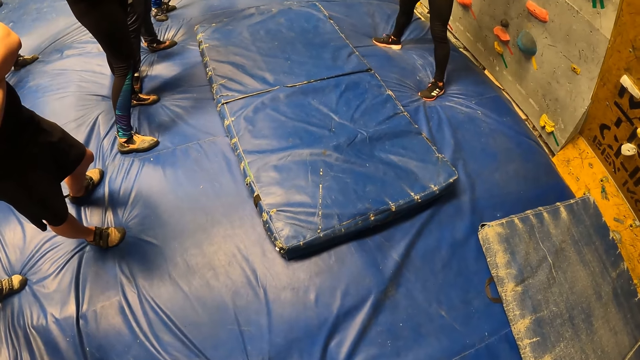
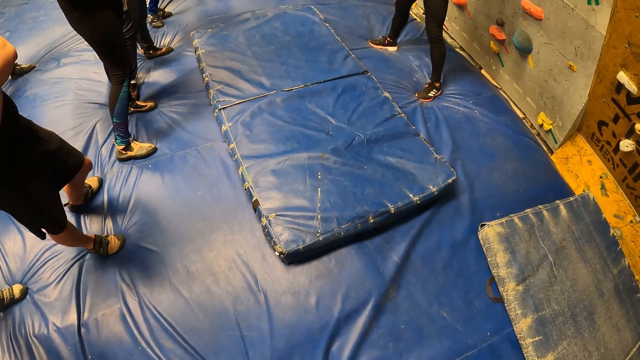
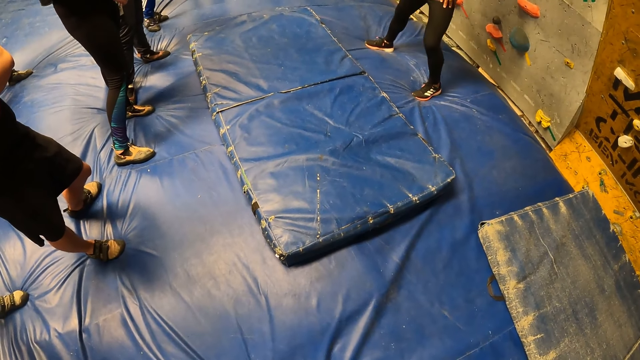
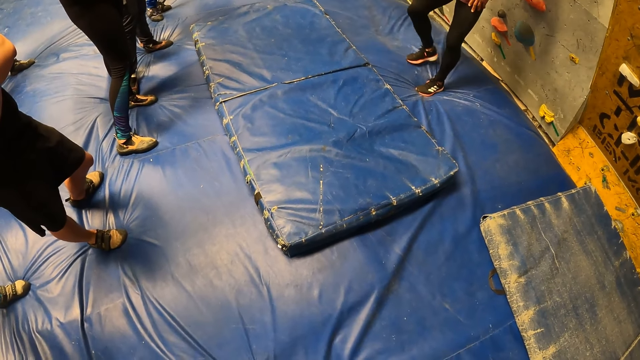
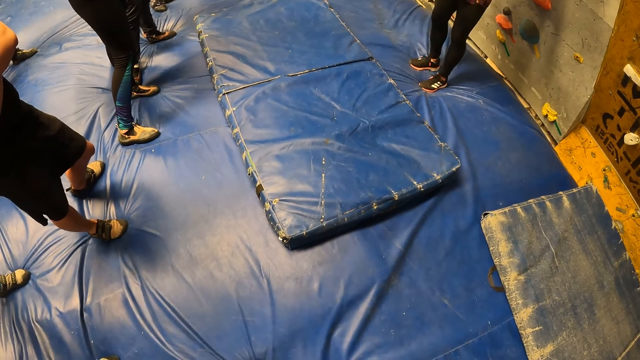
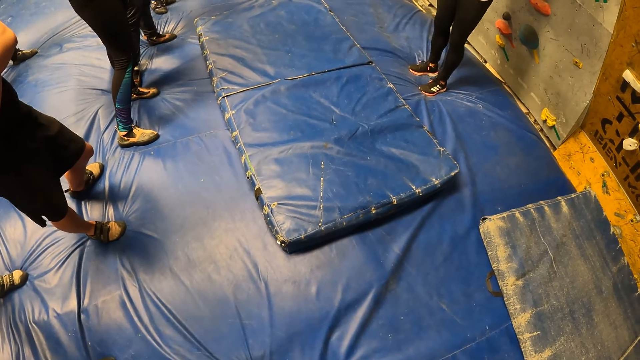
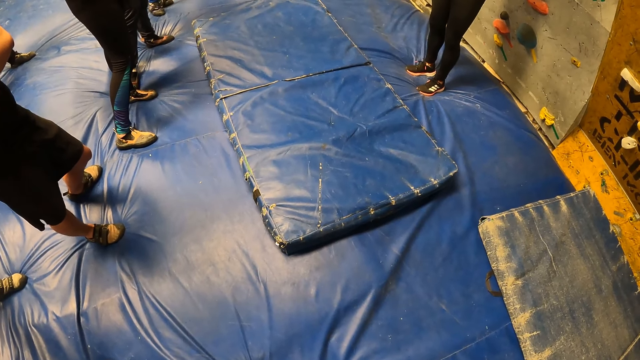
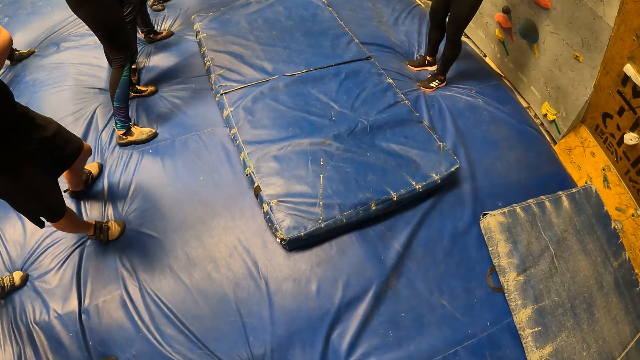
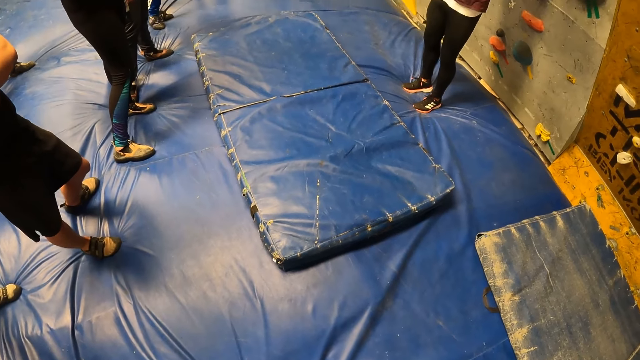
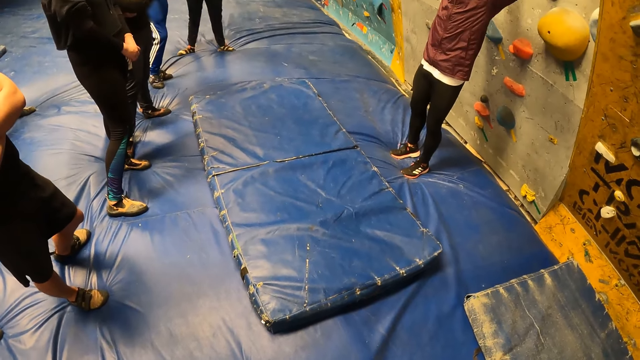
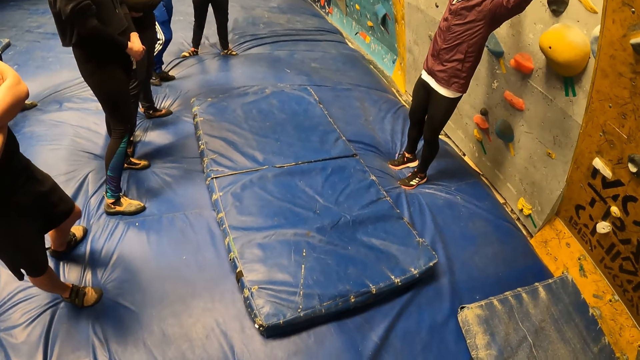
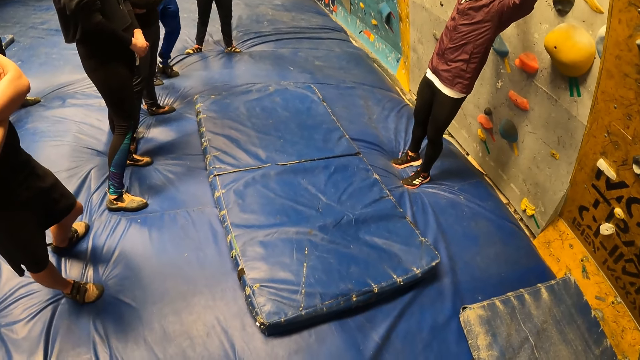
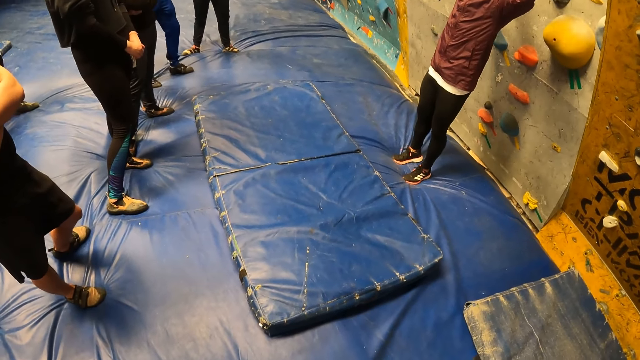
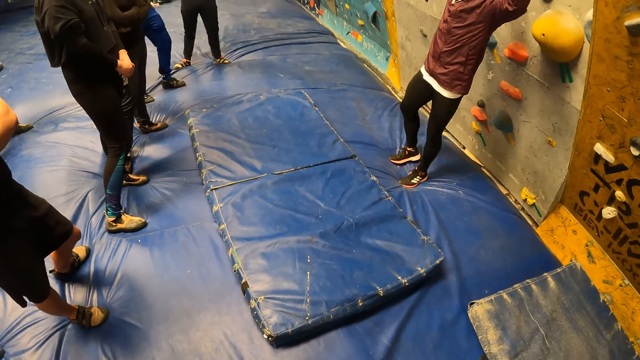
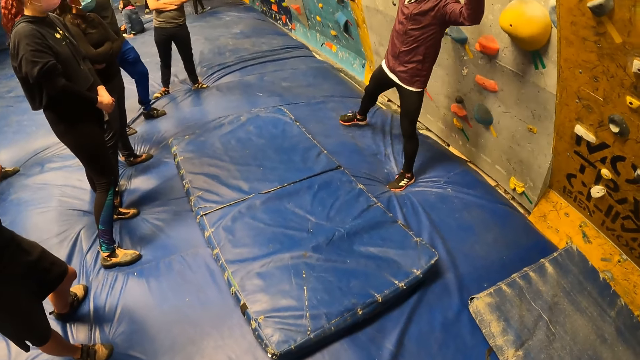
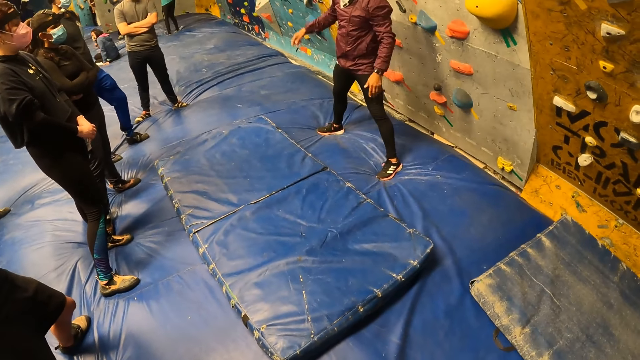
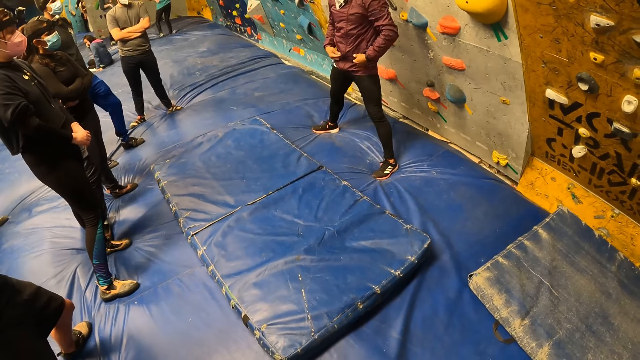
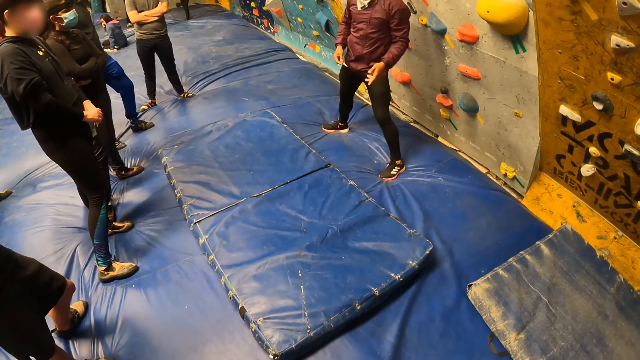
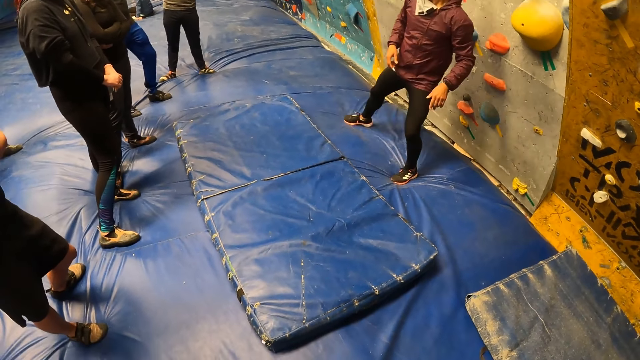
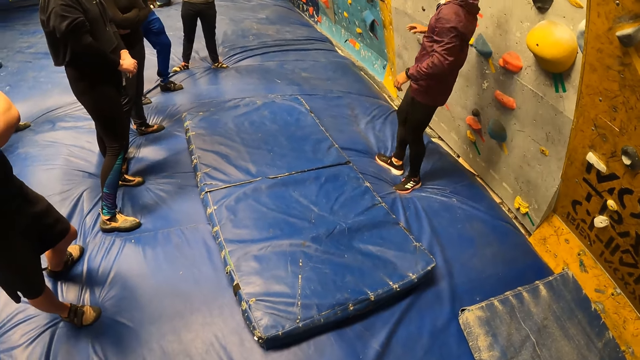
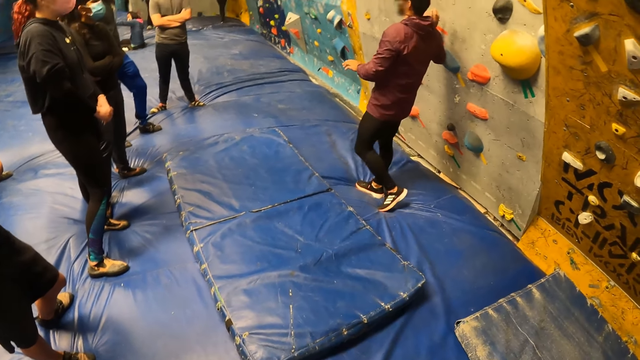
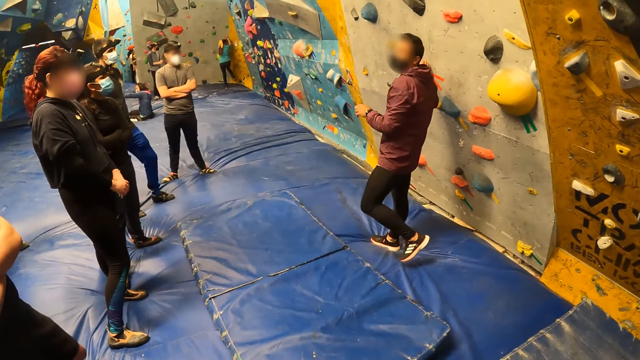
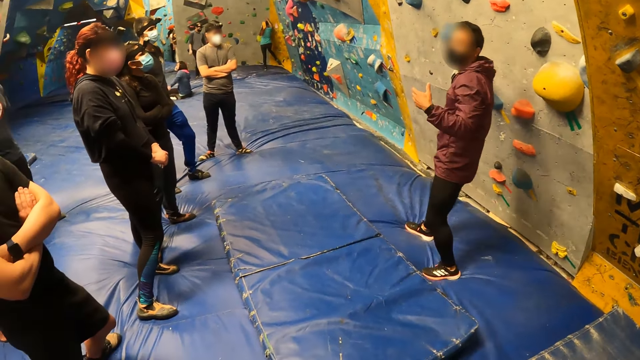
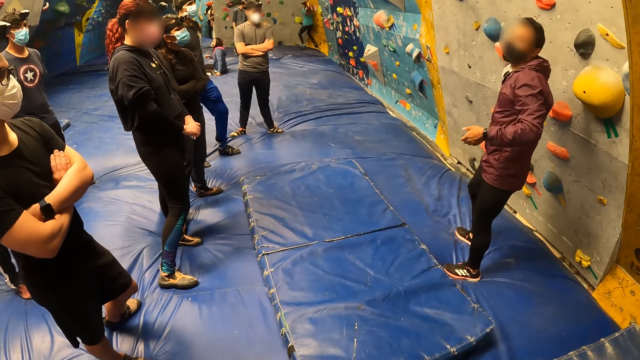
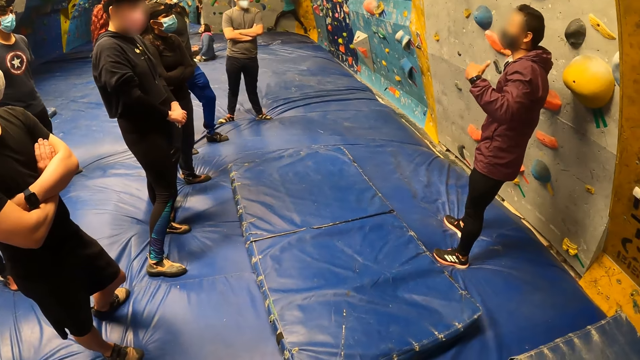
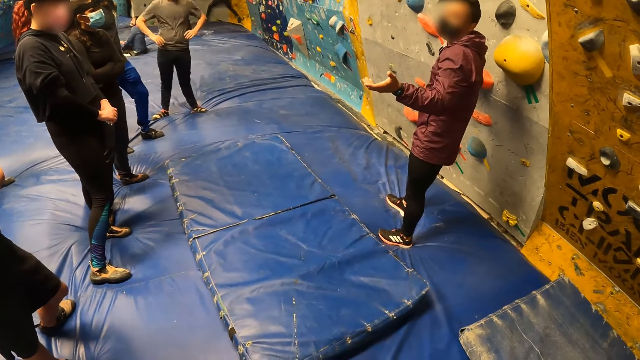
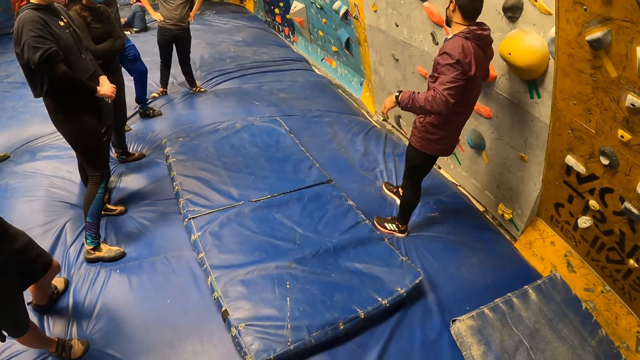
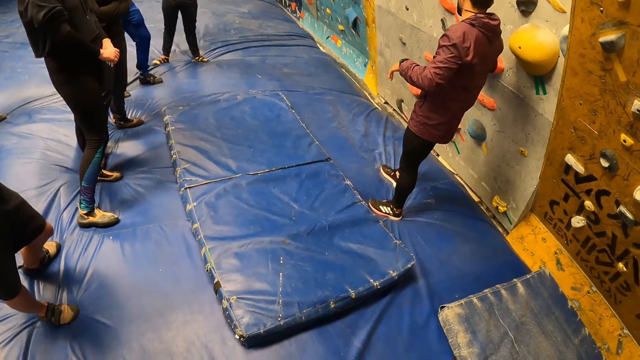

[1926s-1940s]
The camera wearer looks around. They look around again.

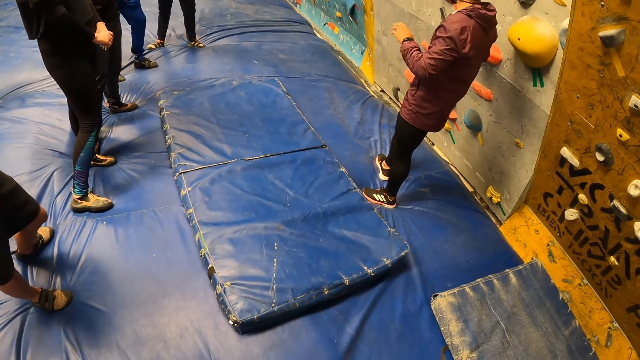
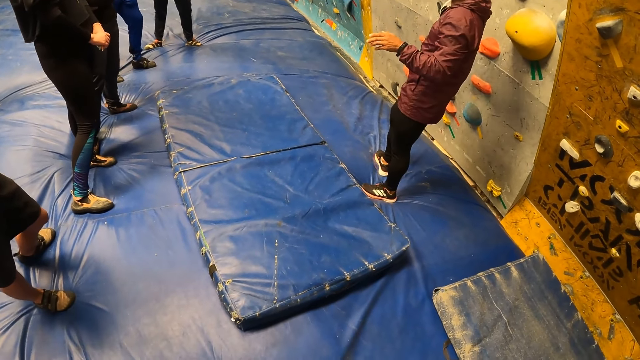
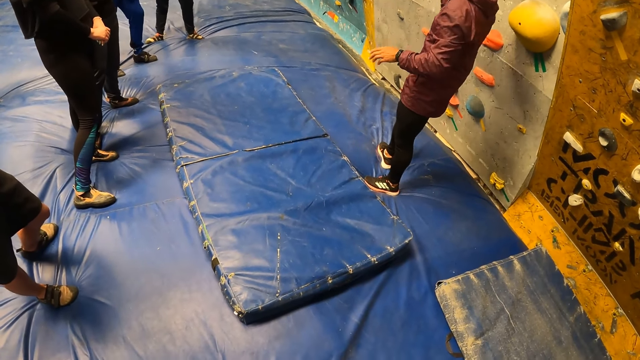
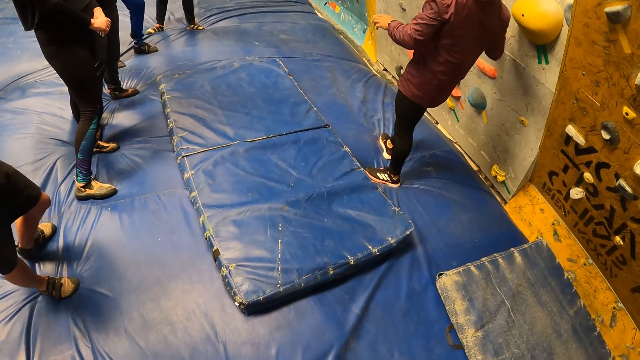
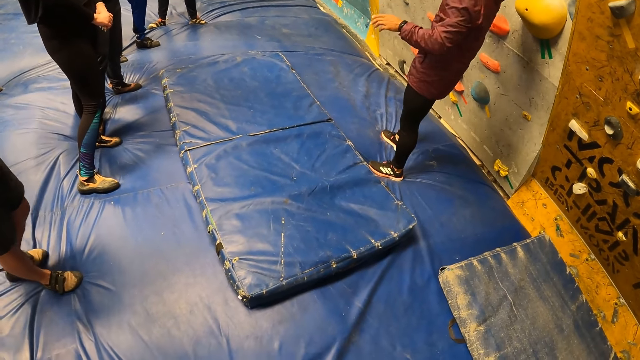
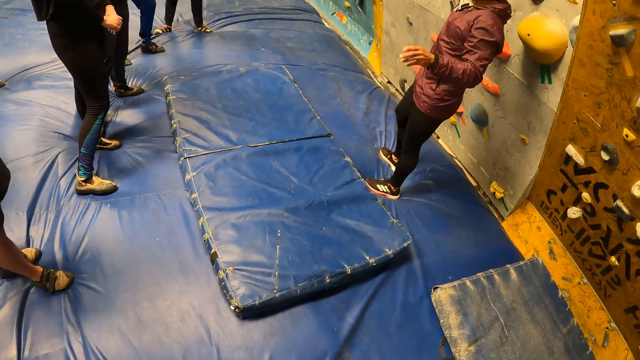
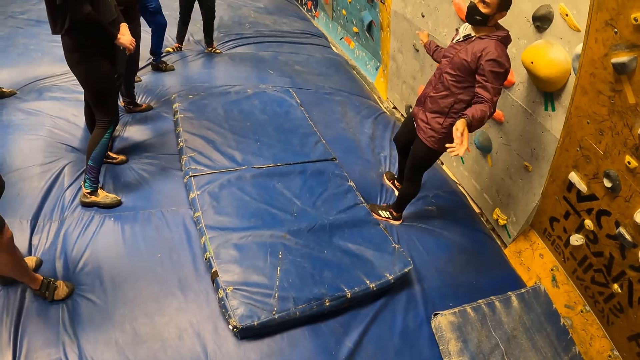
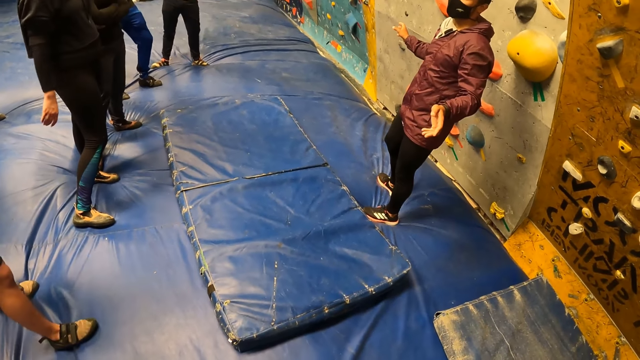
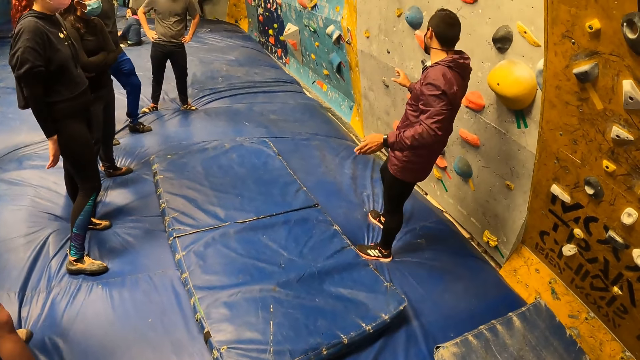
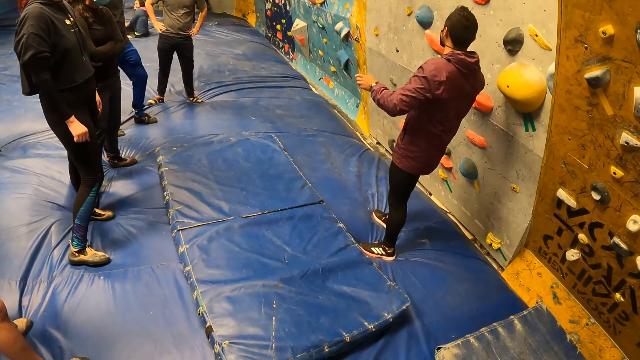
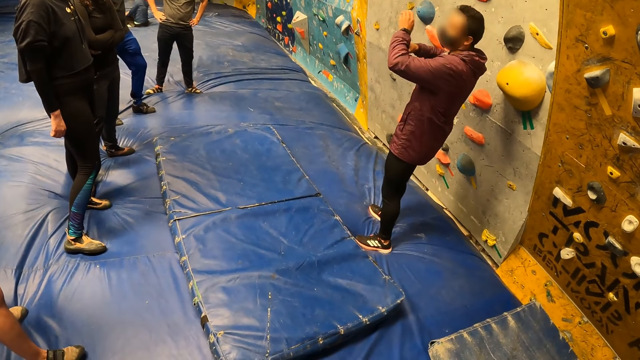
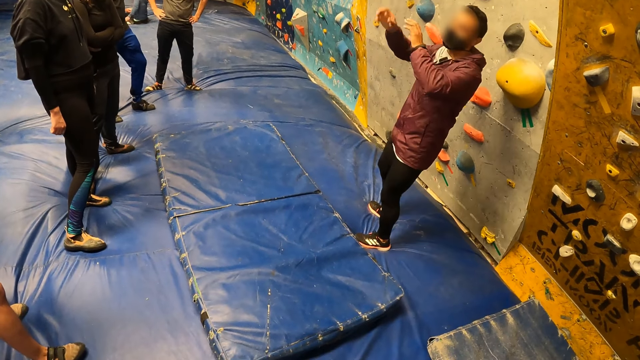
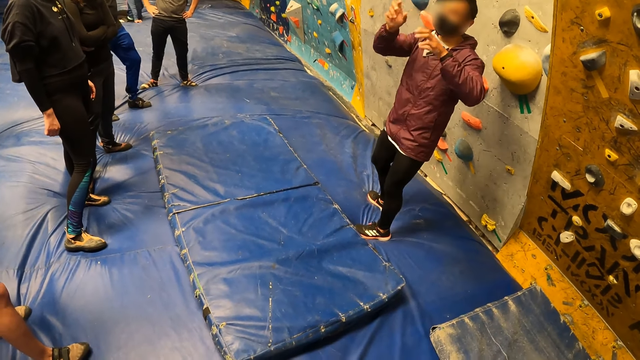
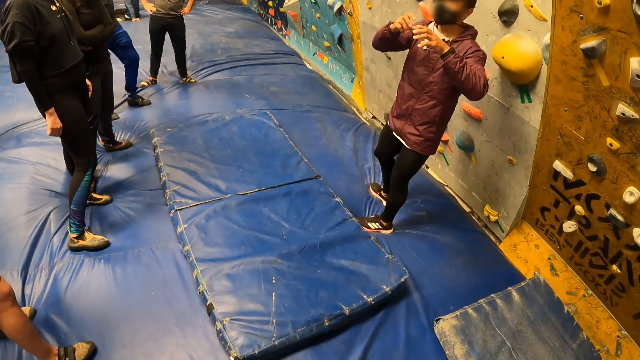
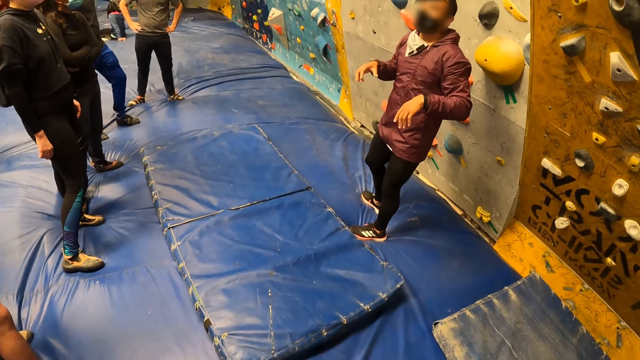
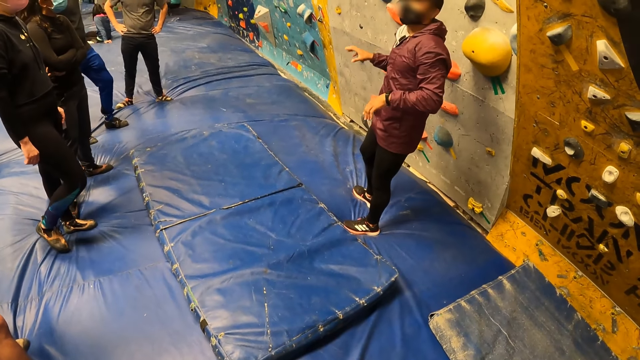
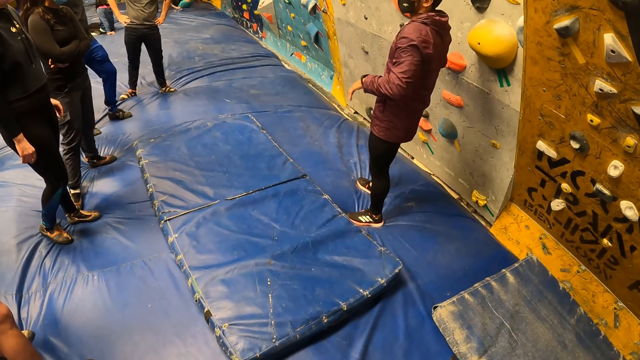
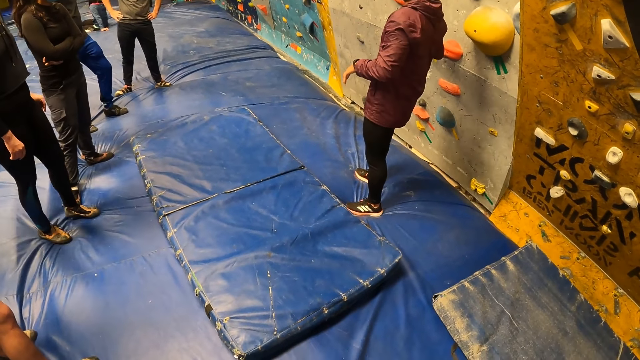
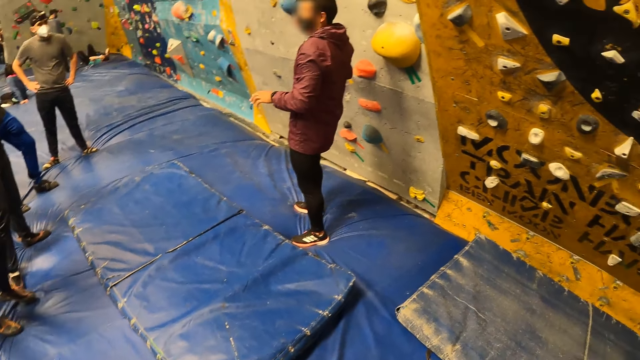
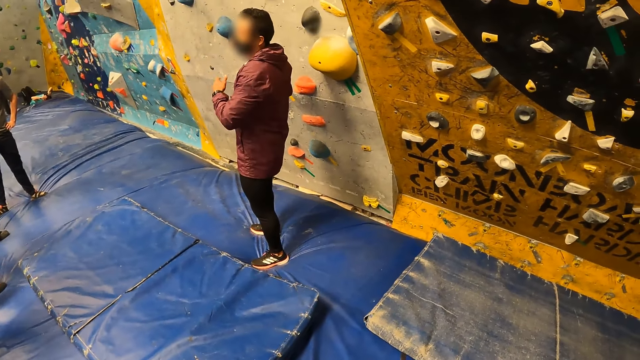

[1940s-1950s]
The camera wearer looks around.
